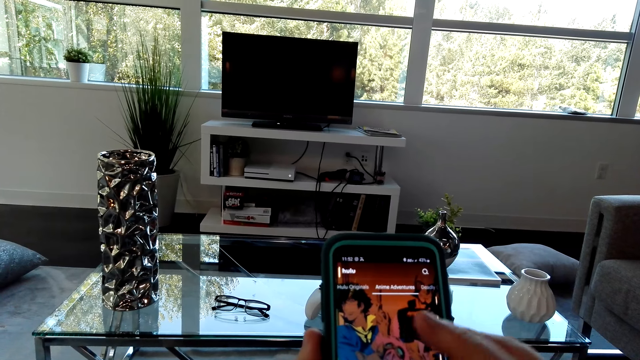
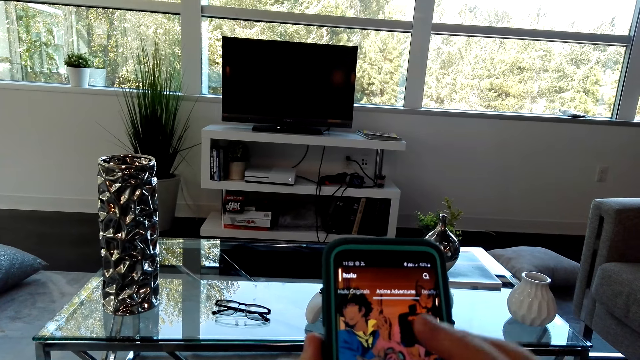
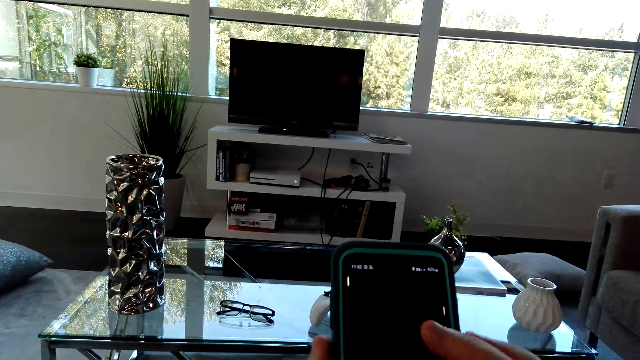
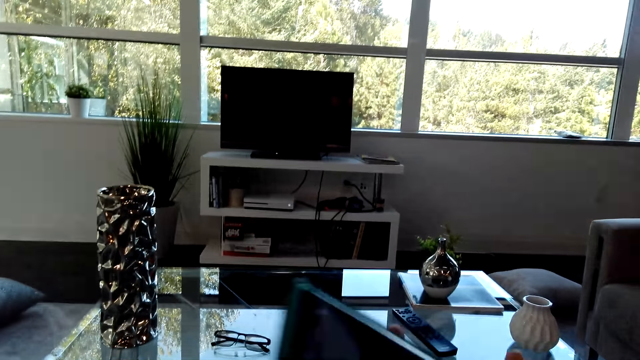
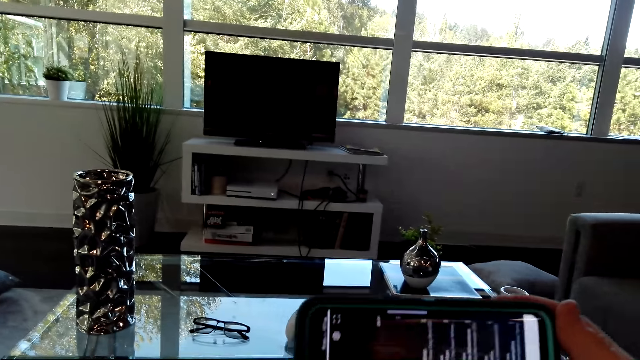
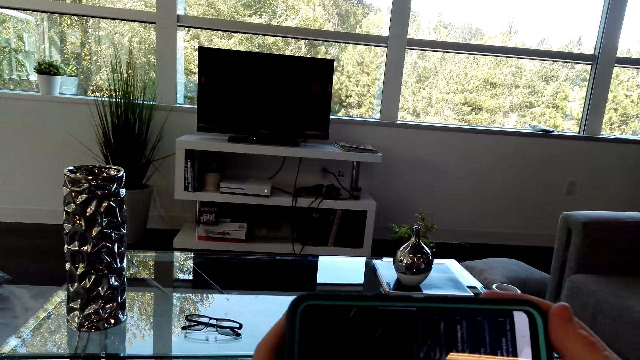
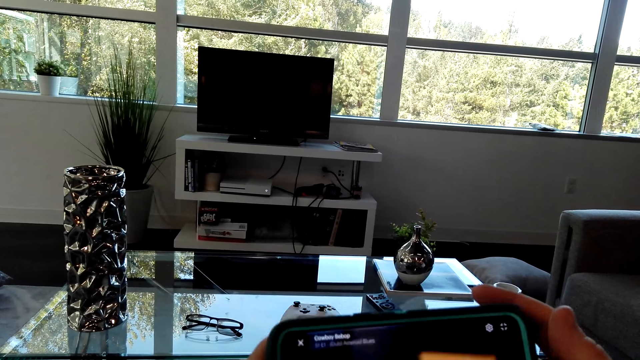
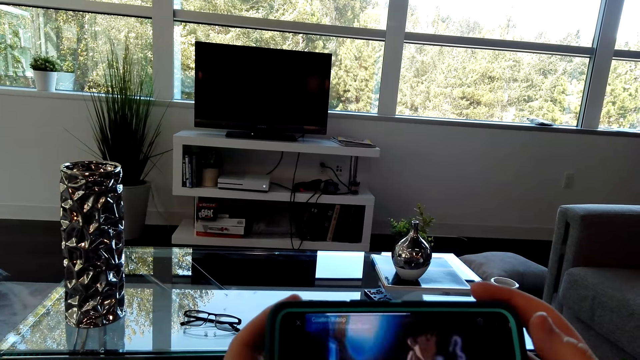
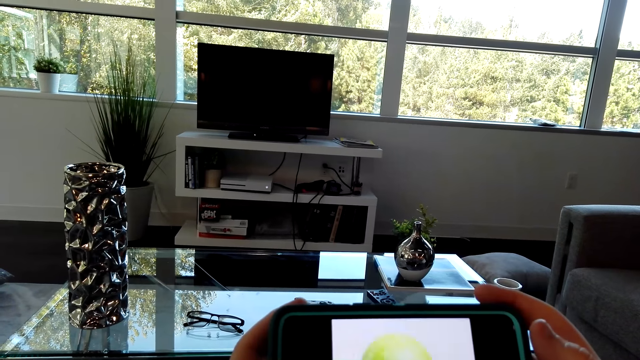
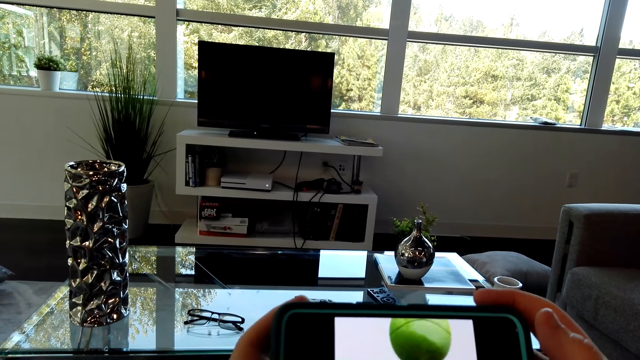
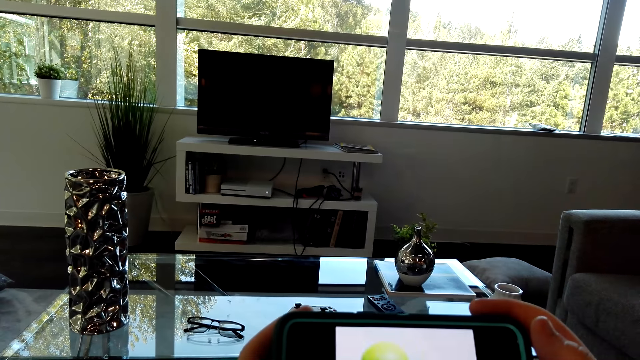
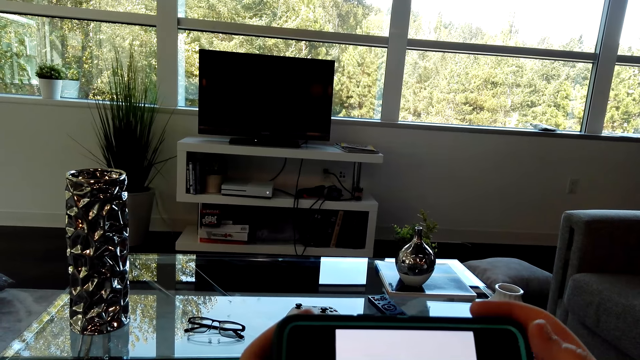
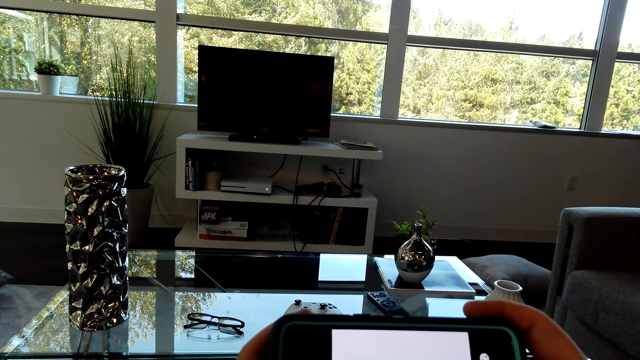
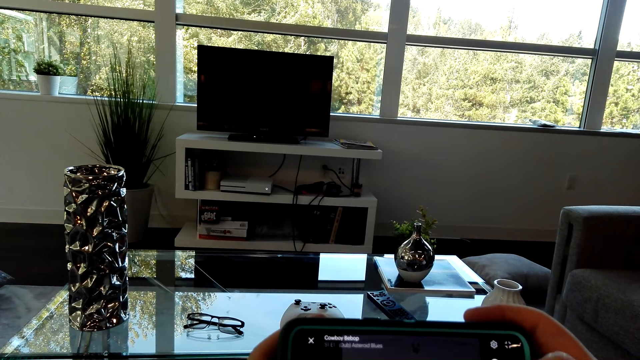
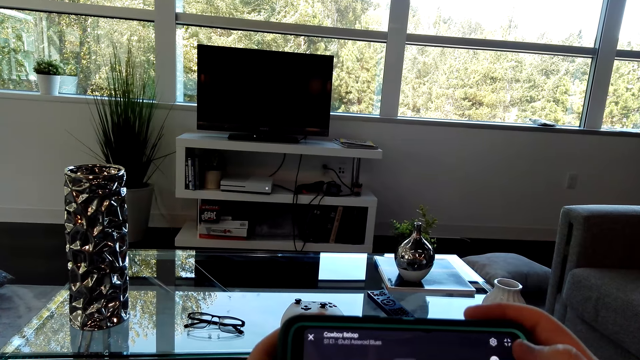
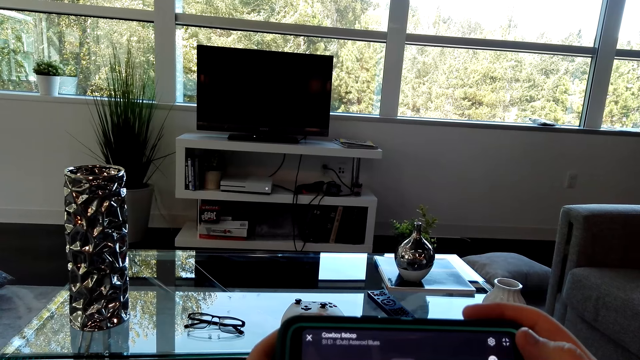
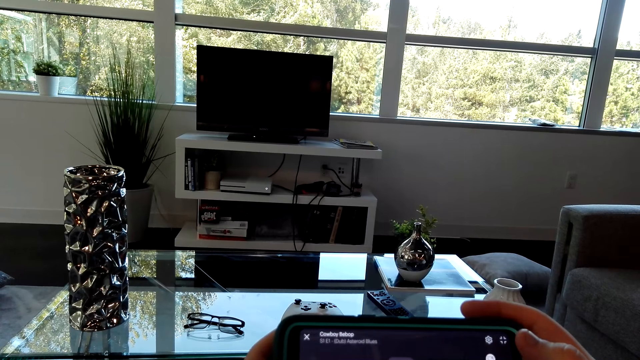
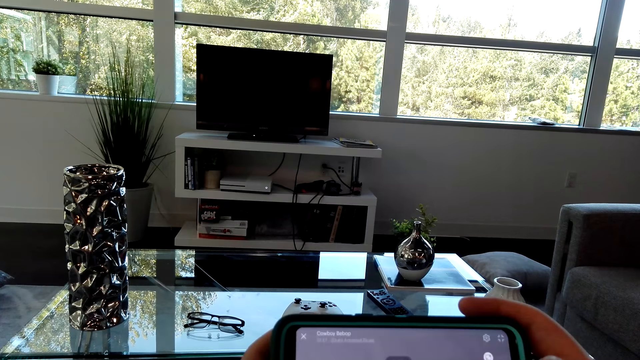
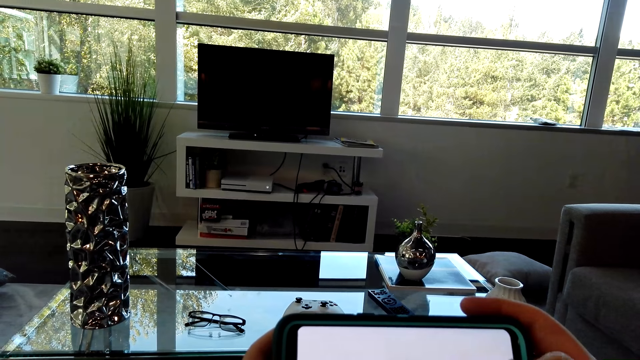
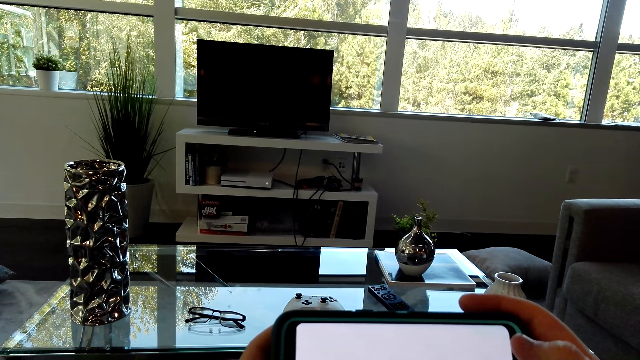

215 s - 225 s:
The camera wearer tilts the phone. They watch a video from the phone.

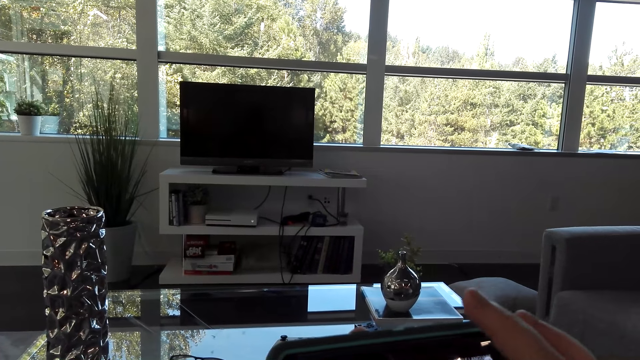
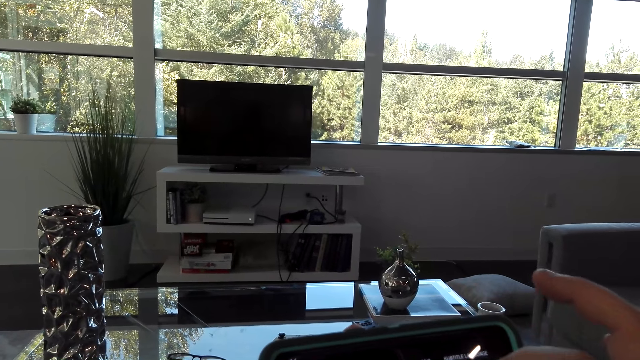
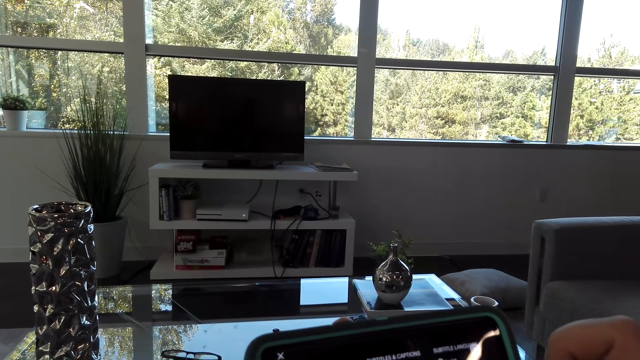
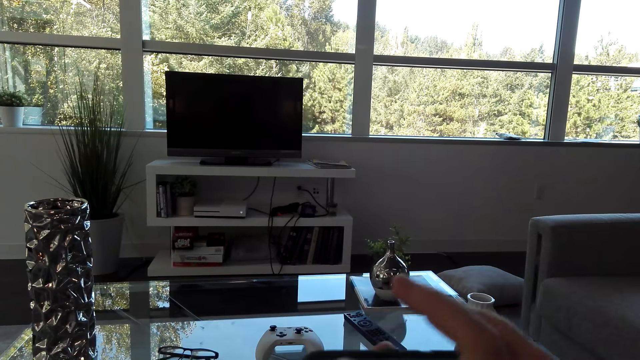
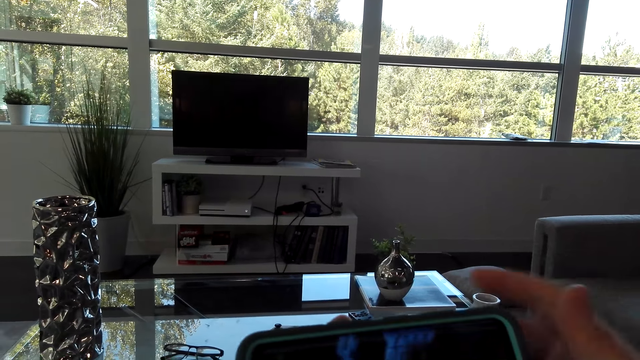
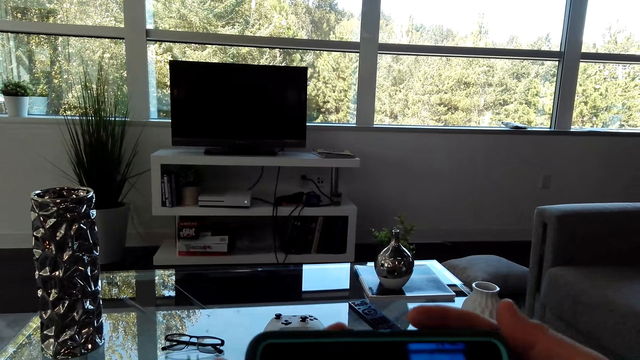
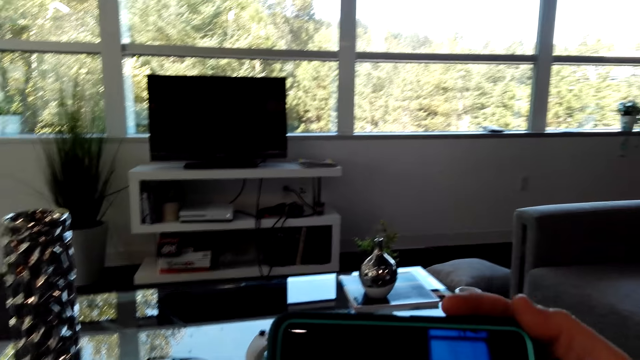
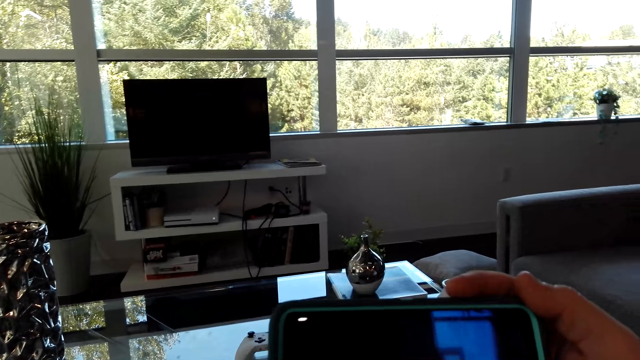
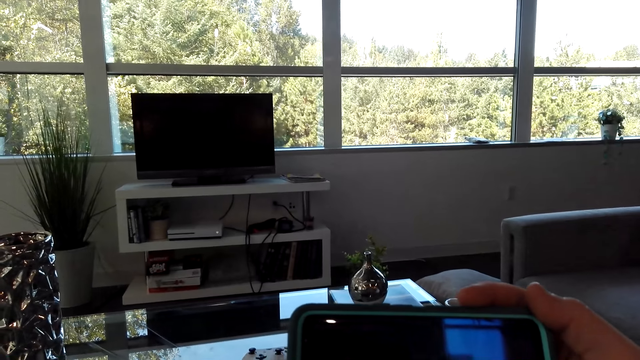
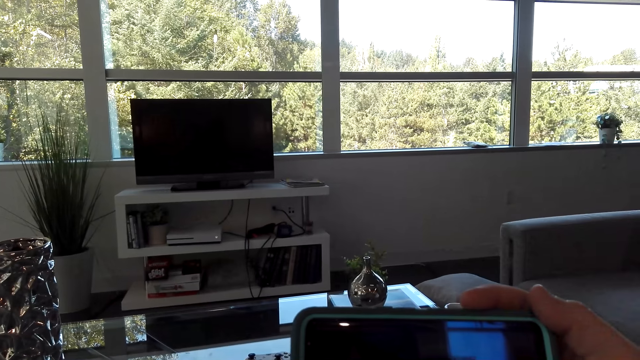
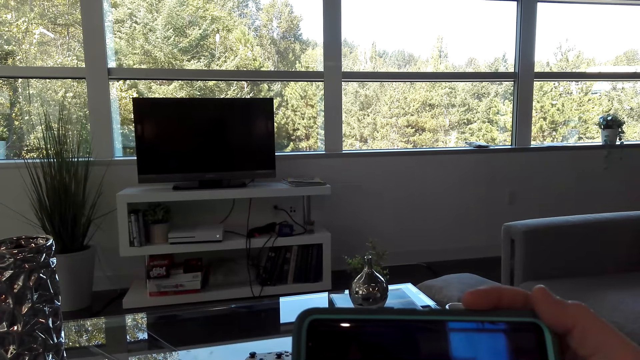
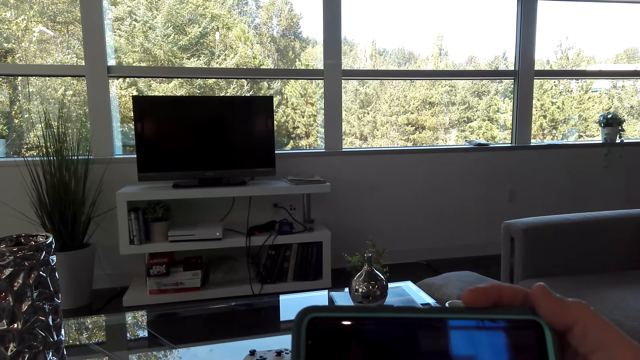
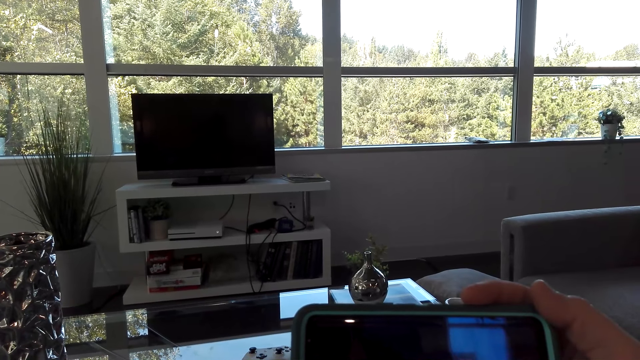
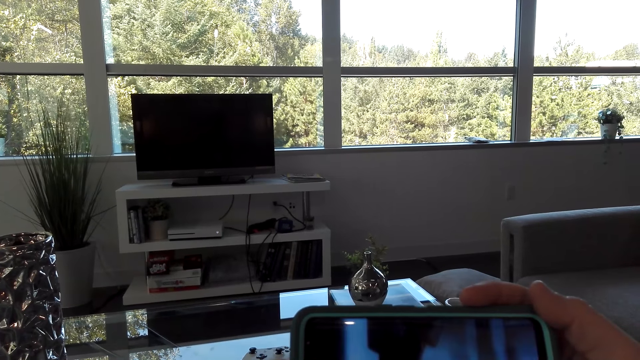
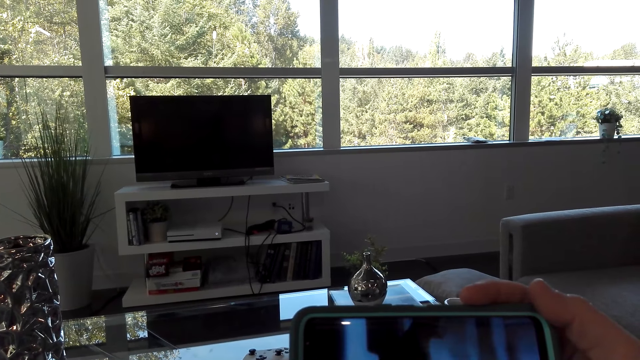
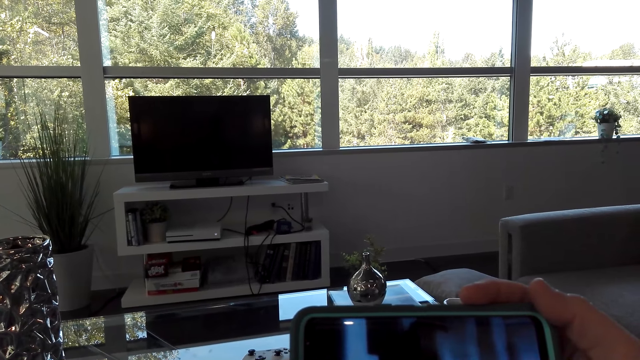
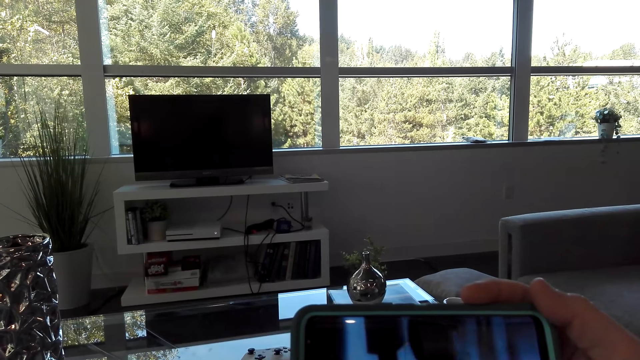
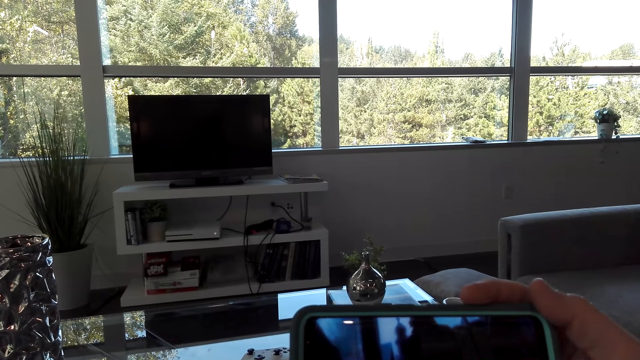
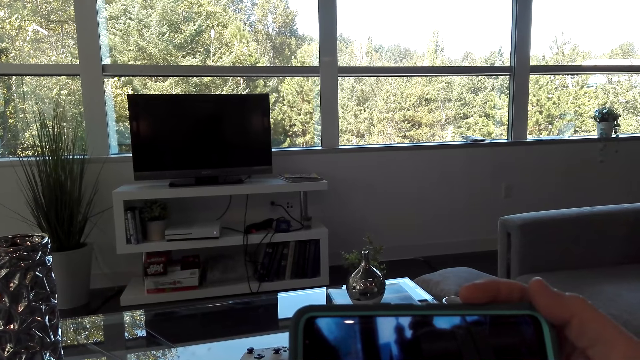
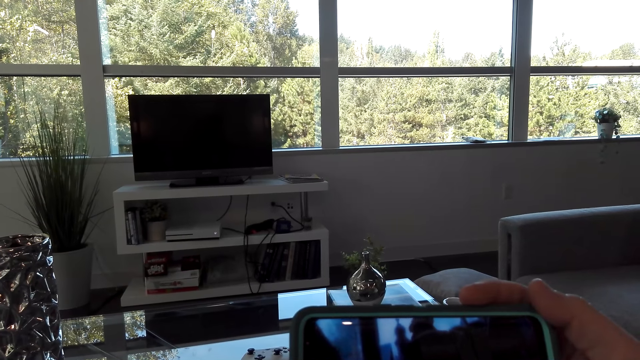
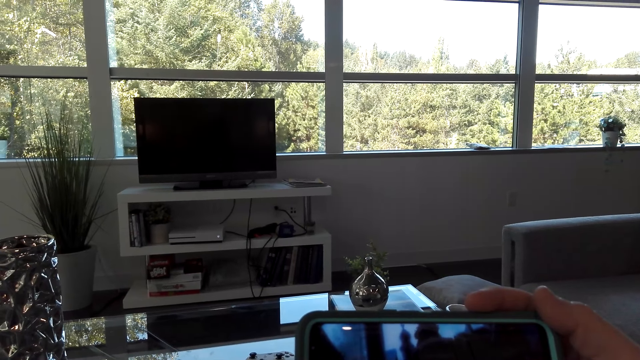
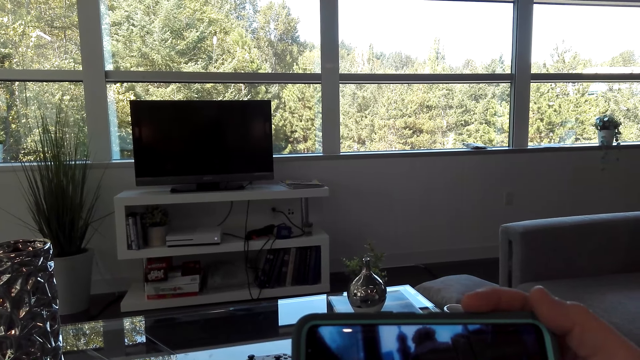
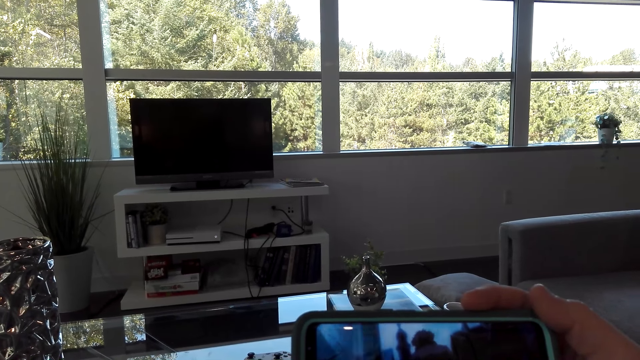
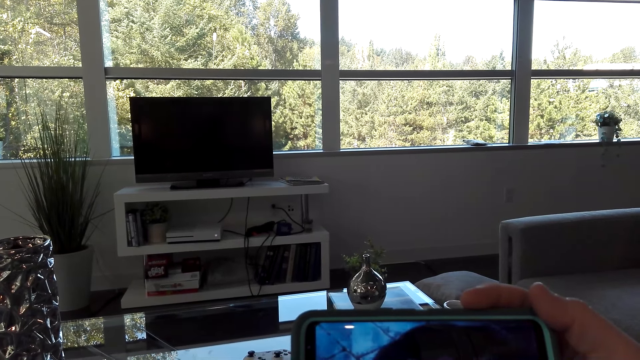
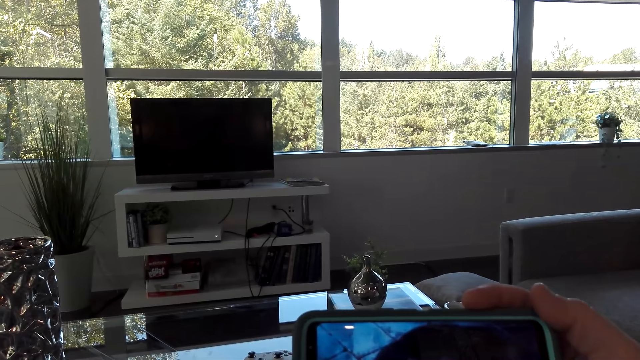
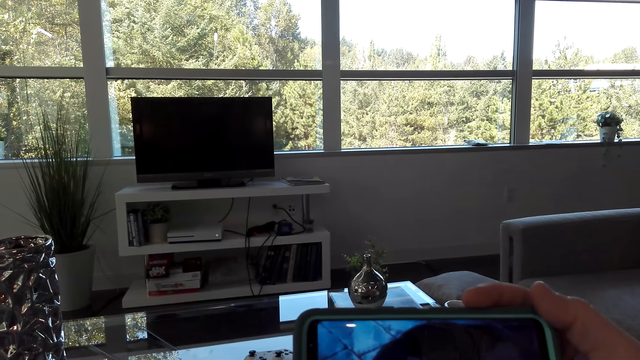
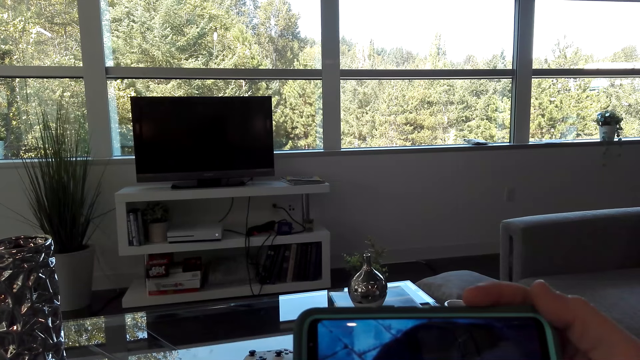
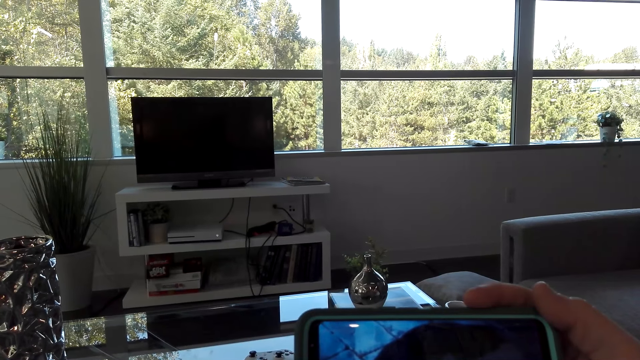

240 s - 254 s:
The camera wearer scrolls the phone. They watch a video in the phone.
